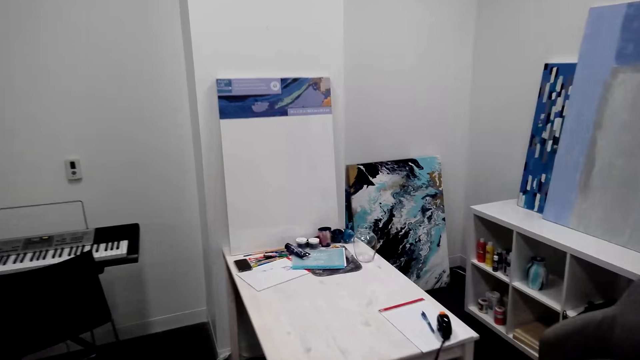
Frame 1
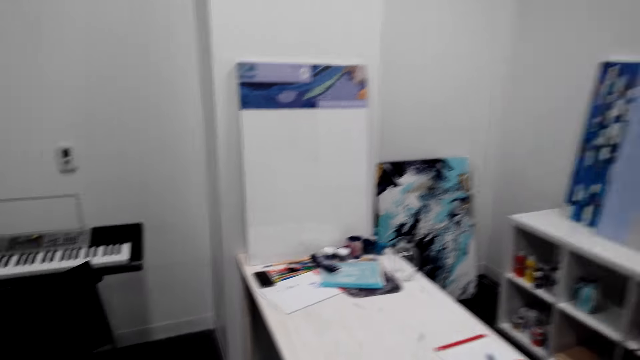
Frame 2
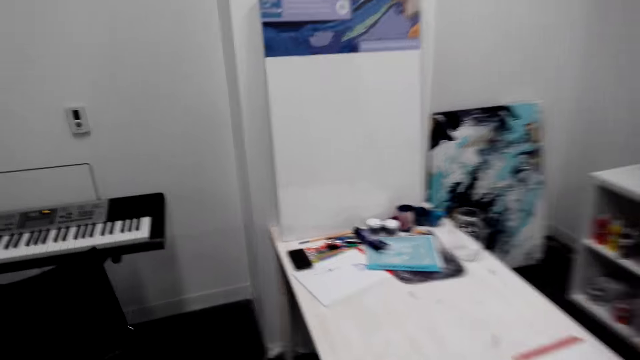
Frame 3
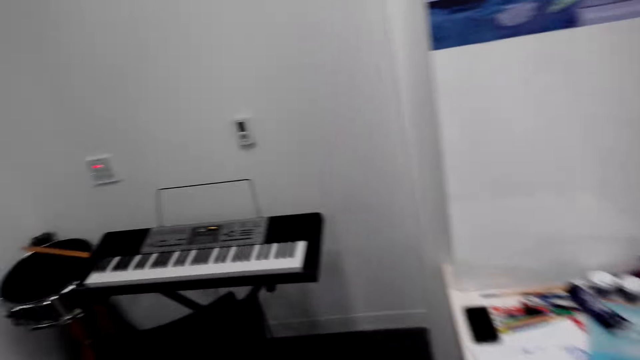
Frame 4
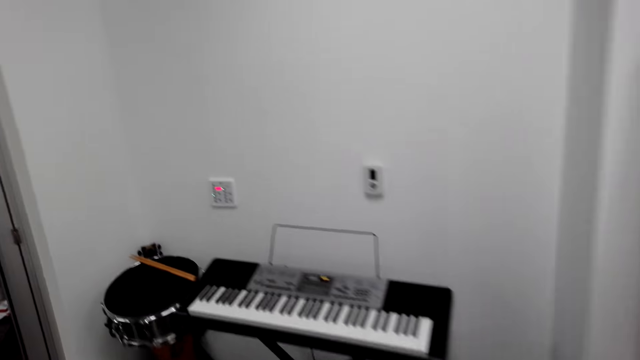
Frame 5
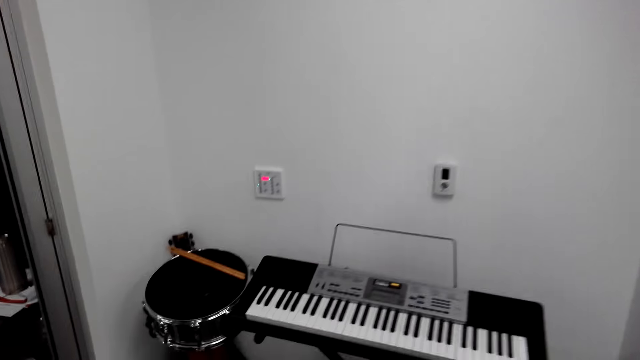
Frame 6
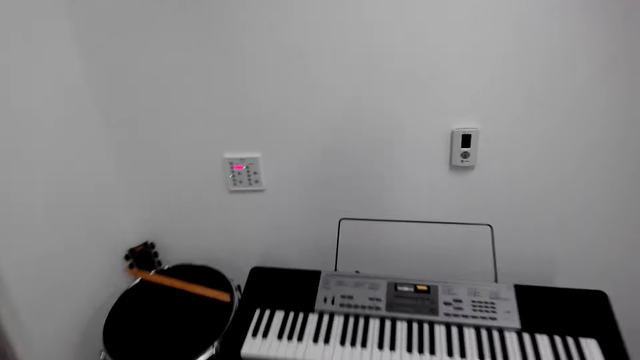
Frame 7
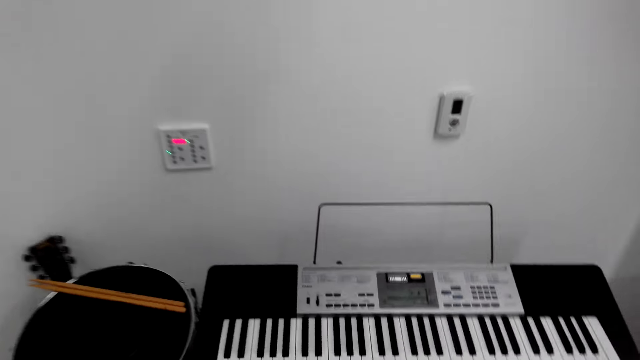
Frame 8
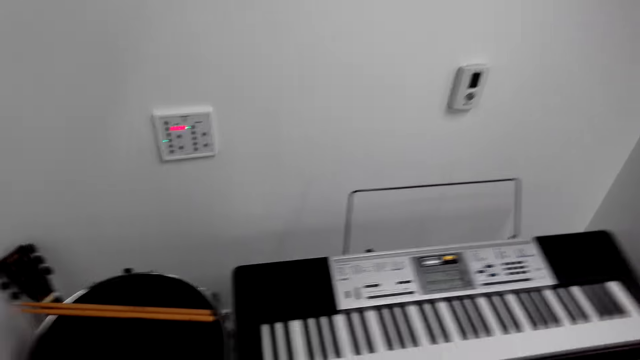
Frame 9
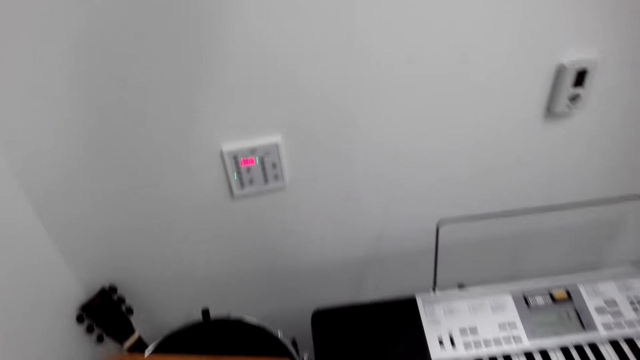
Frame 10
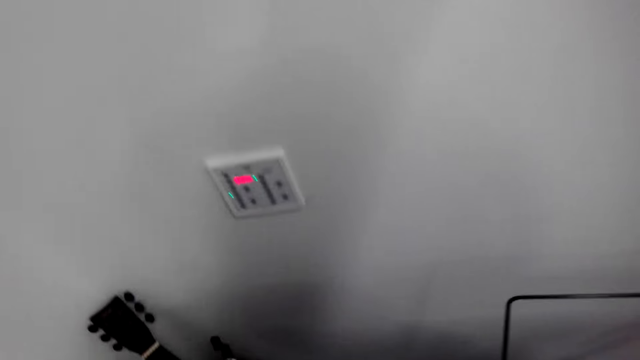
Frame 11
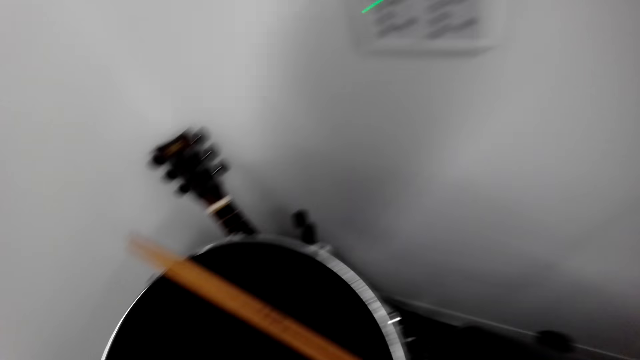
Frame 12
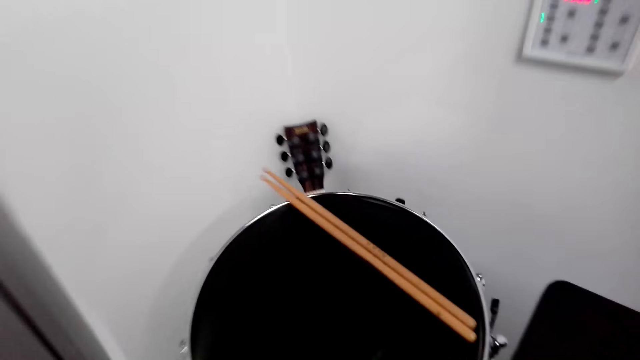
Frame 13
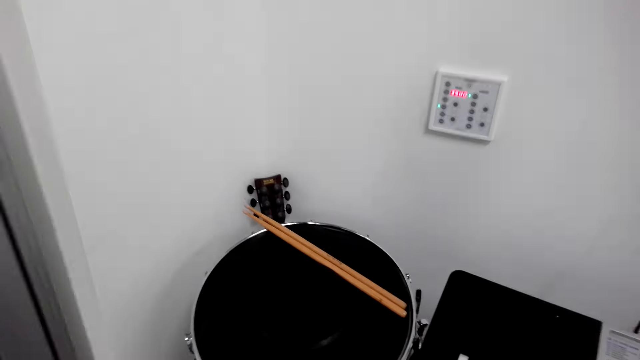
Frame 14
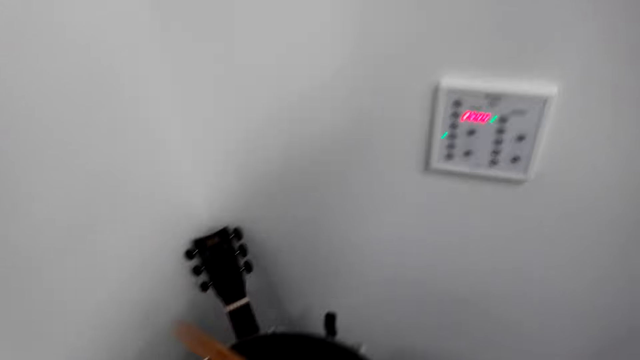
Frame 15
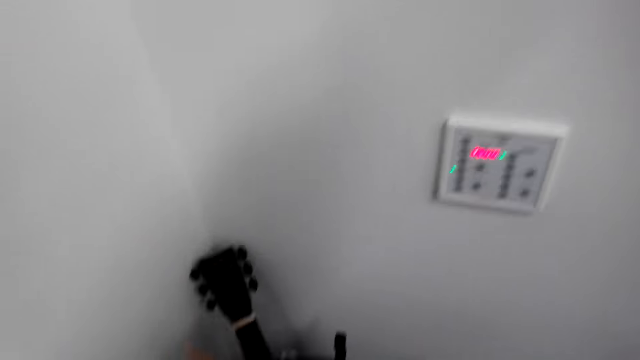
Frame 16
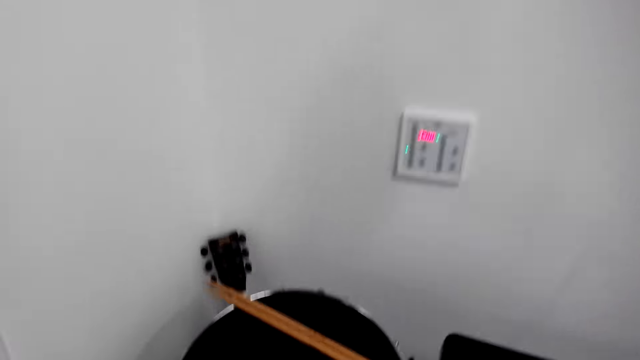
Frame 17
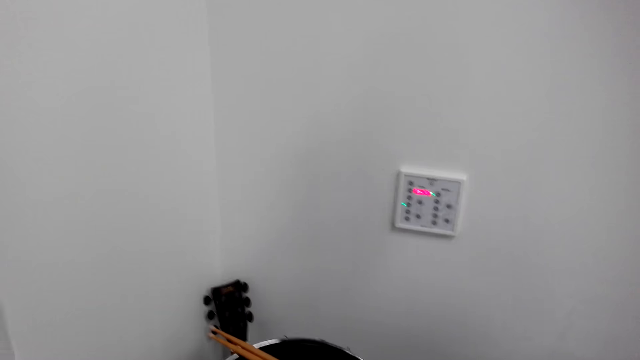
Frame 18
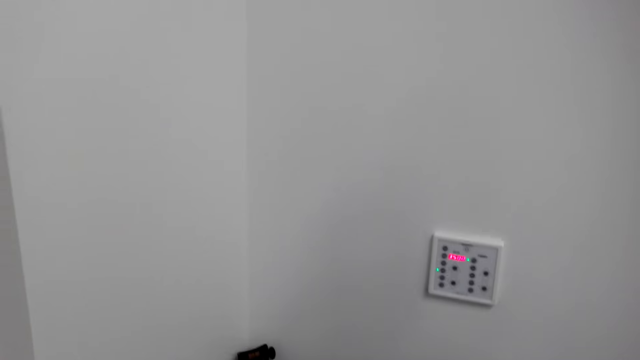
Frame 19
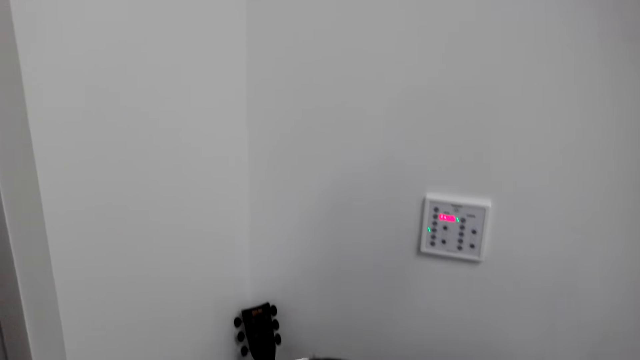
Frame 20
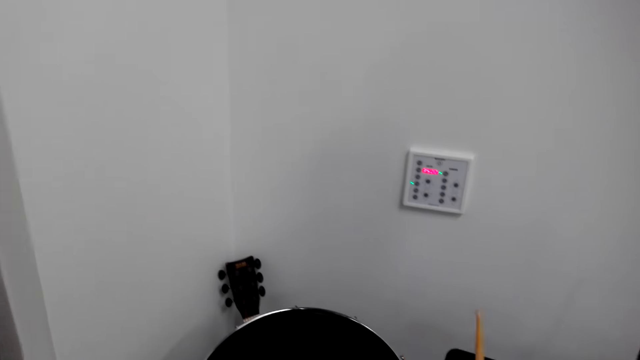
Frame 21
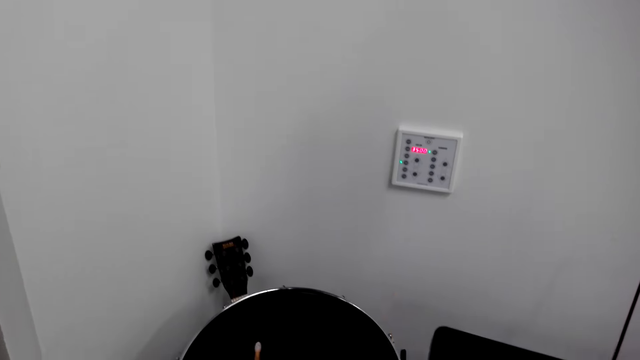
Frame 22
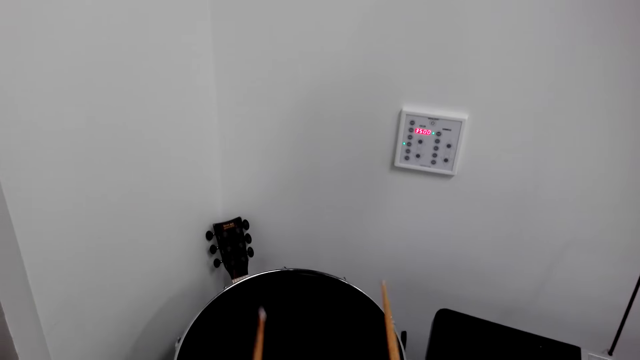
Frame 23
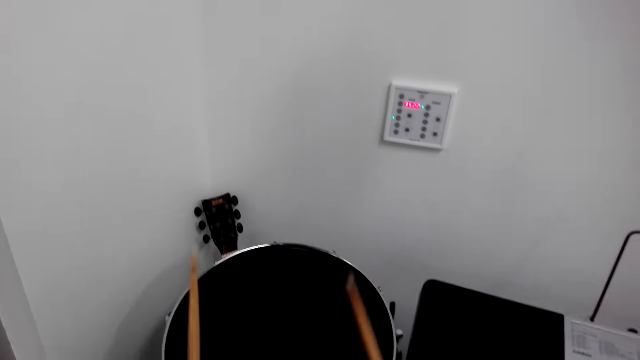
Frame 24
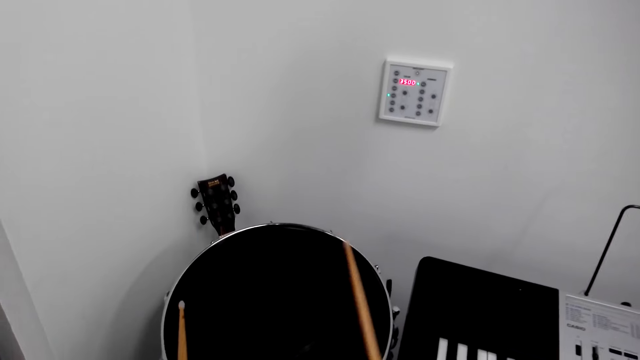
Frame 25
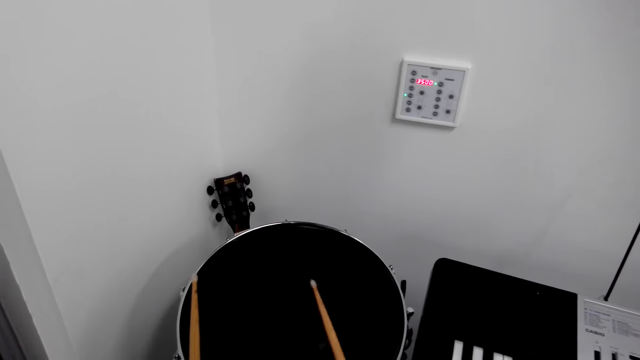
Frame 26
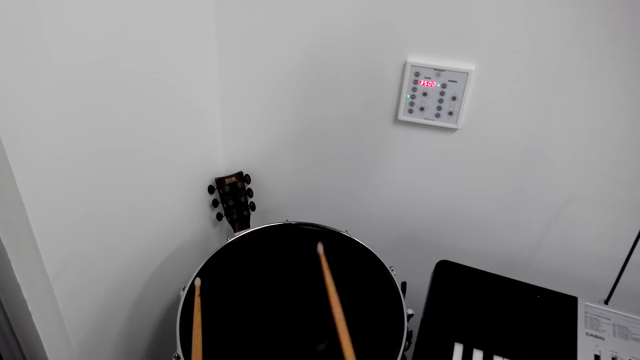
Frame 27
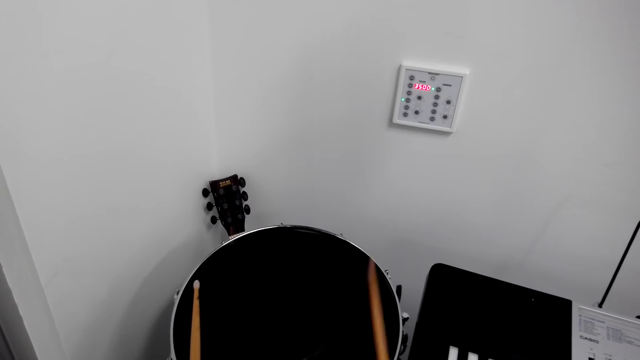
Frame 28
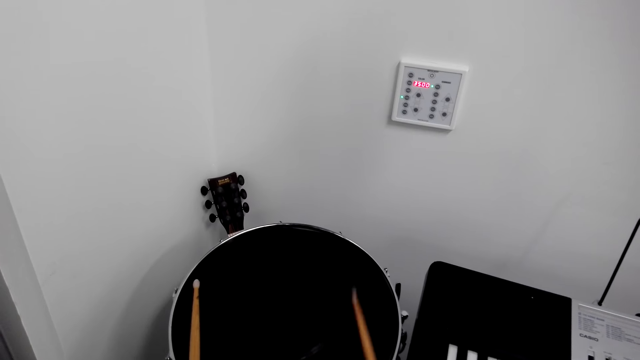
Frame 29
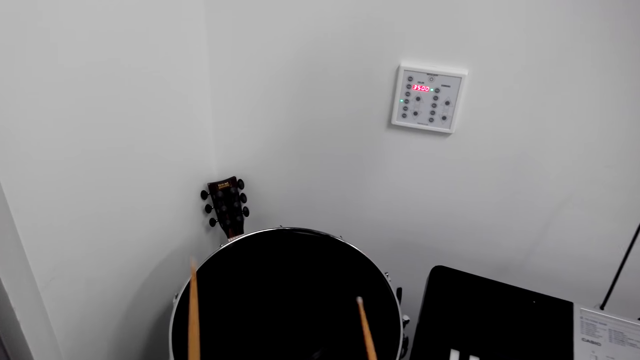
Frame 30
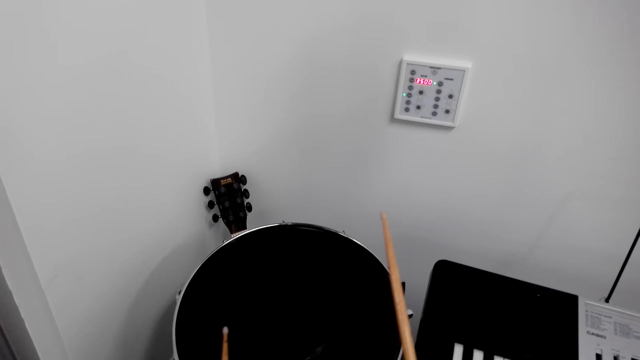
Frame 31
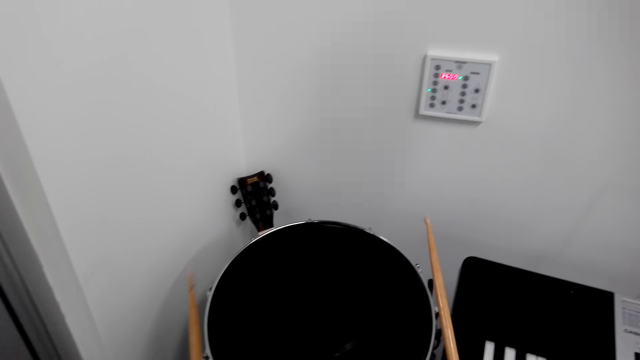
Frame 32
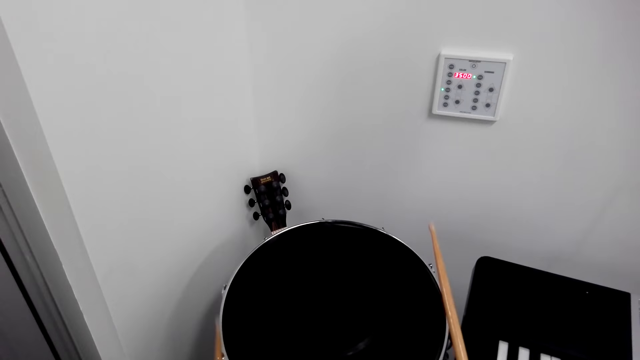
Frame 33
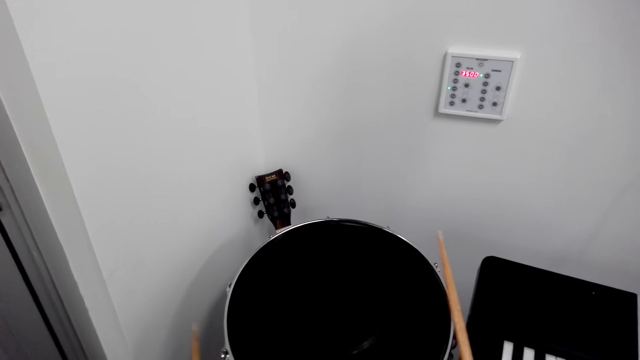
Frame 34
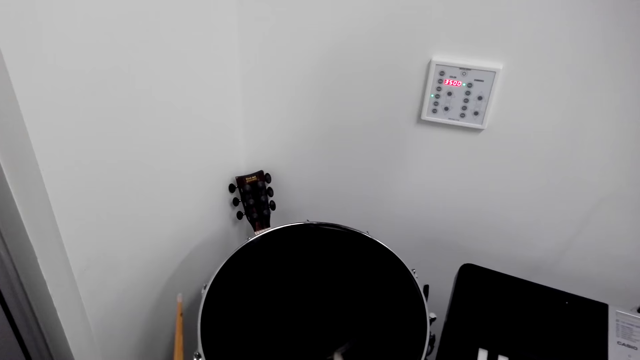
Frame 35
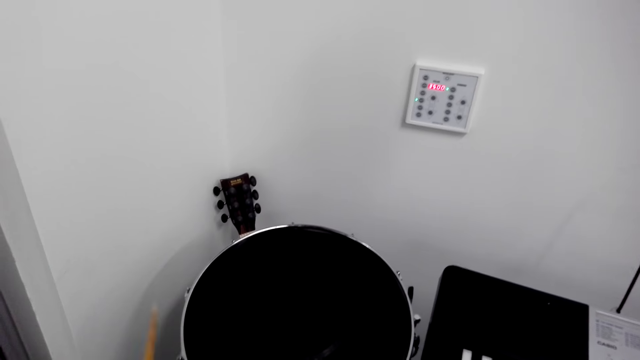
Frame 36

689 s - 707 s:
The camera wearer sits on the chair. They take the drumsticks. They beat the drum.

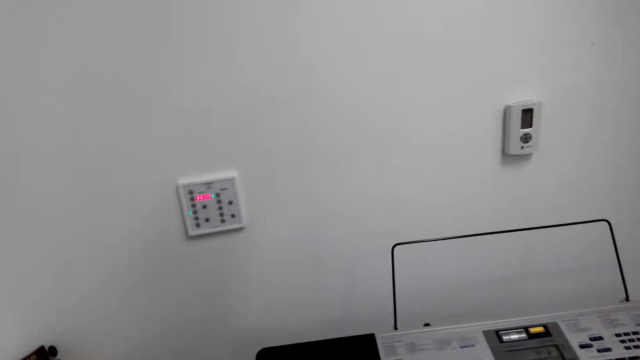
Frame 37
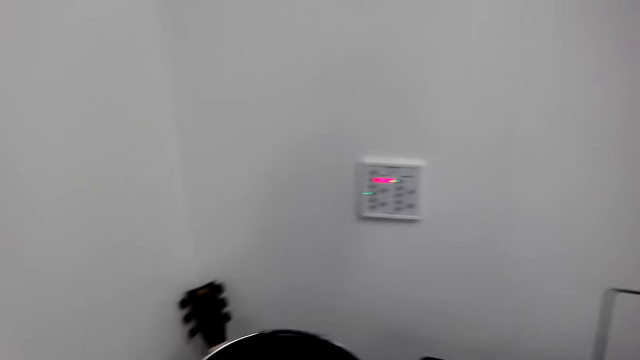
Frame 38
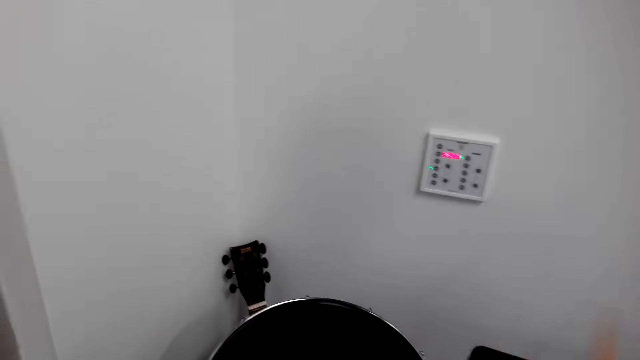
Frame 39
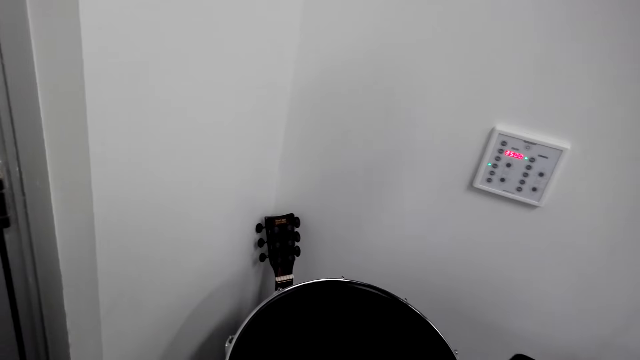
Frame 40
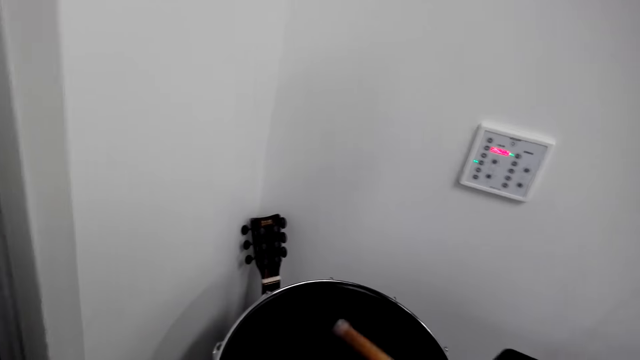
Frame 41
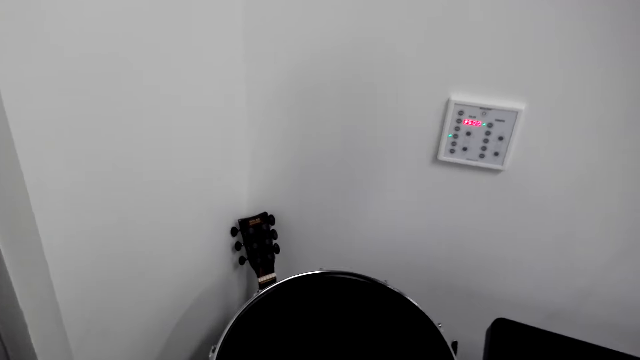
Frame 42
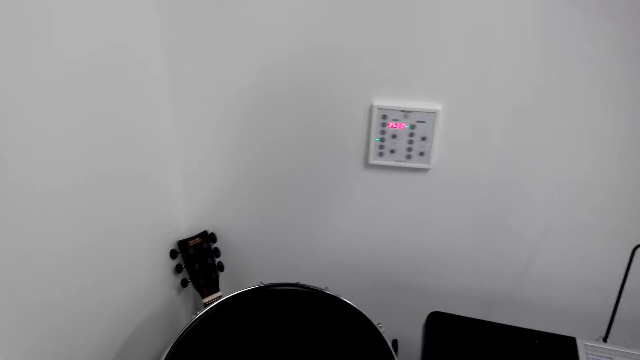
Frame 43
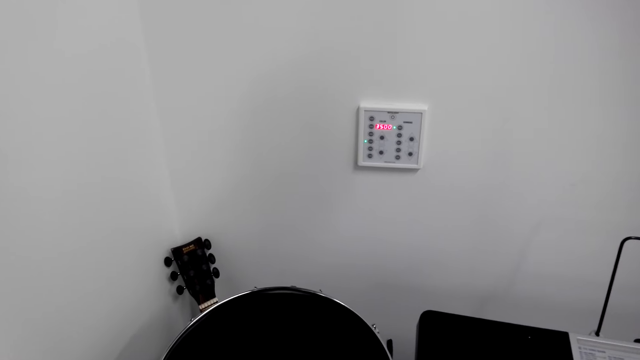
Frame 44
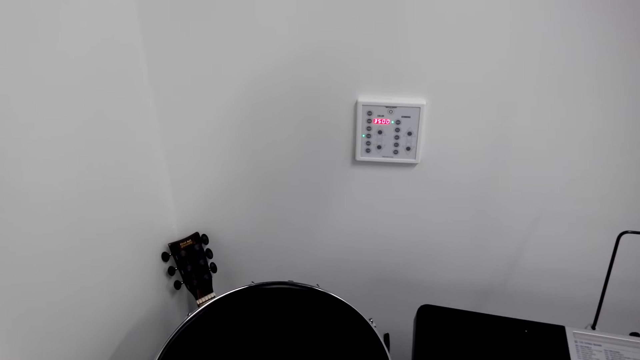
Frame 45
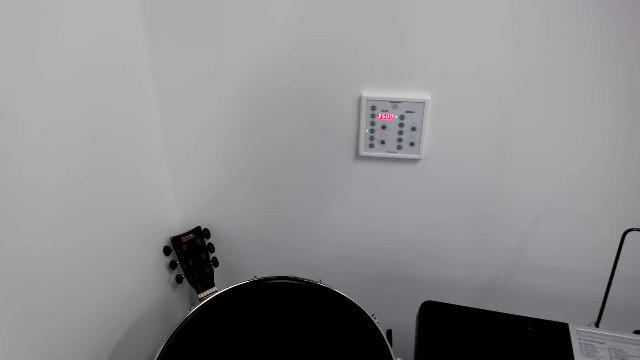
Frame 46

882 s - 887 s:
The camera wearer pauses. They play the drum.
